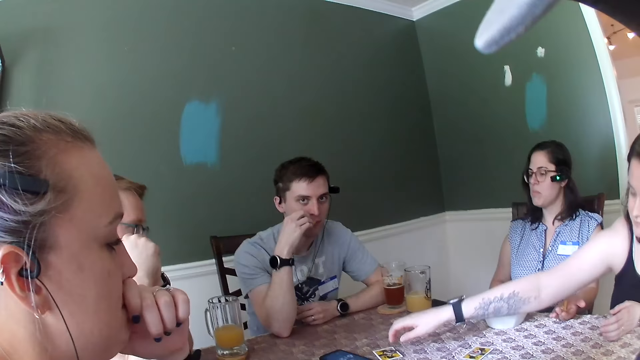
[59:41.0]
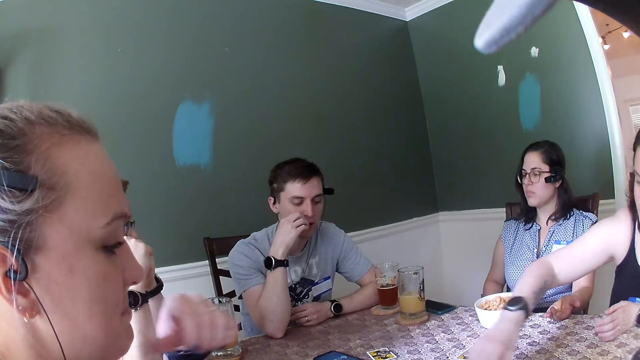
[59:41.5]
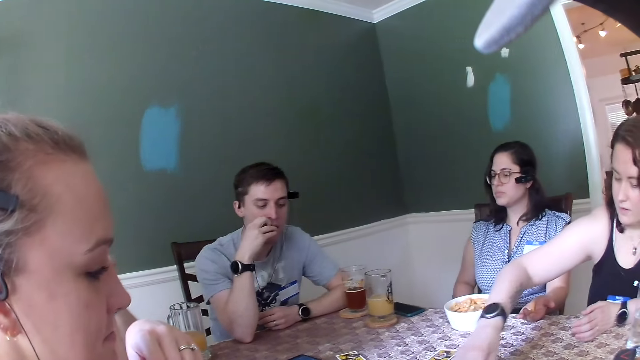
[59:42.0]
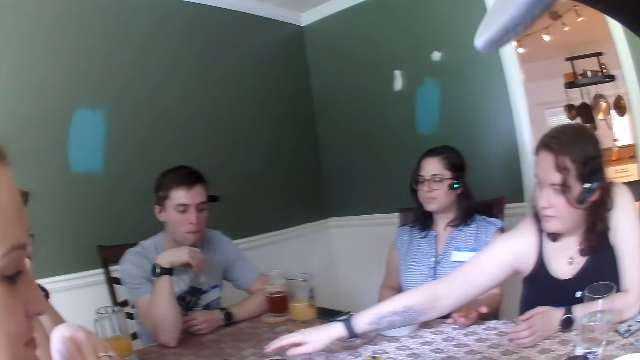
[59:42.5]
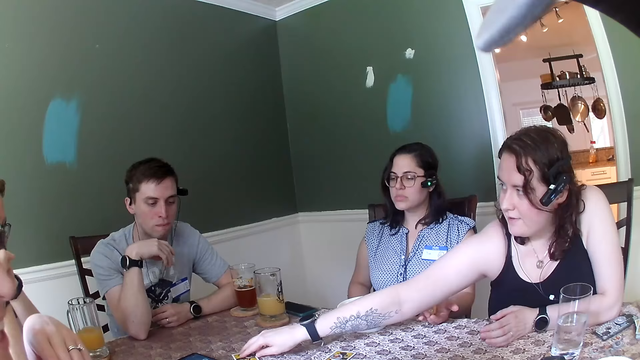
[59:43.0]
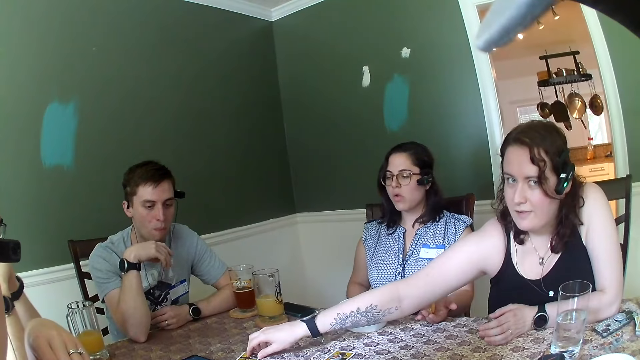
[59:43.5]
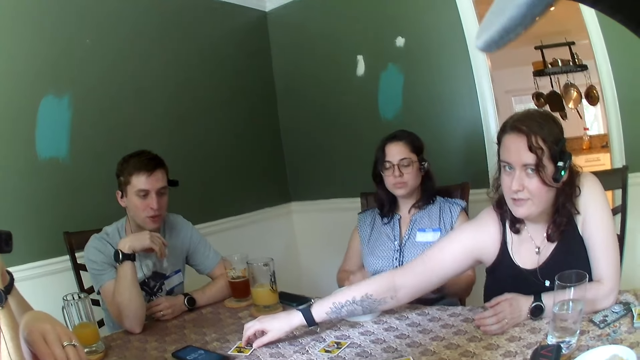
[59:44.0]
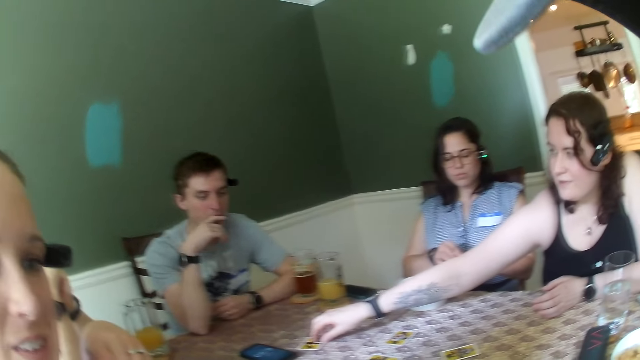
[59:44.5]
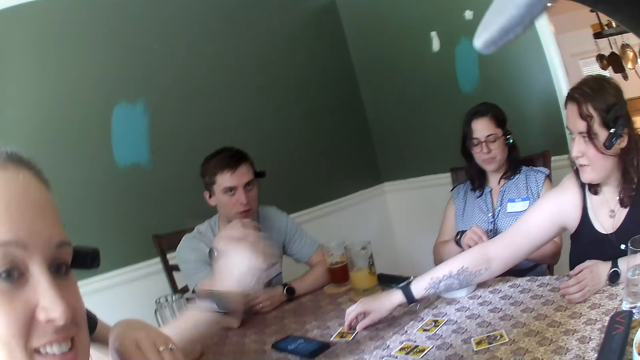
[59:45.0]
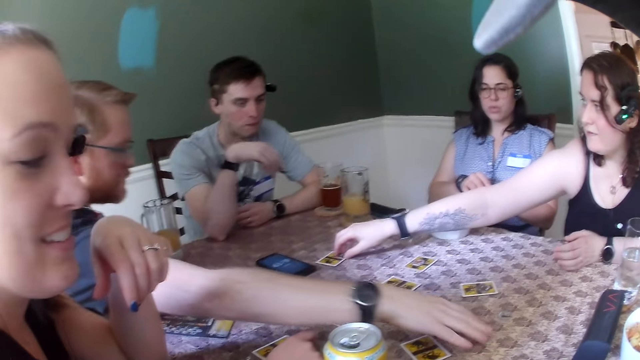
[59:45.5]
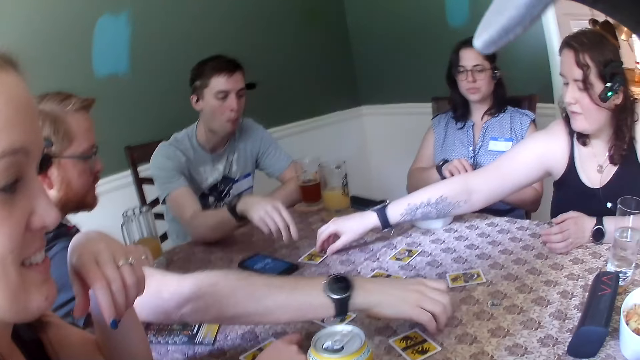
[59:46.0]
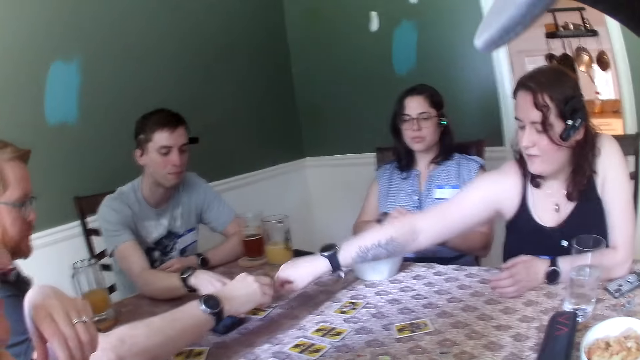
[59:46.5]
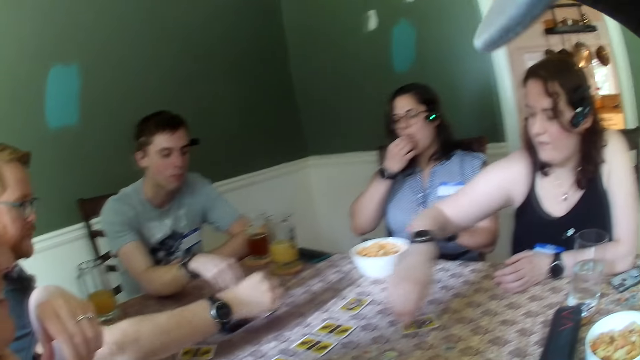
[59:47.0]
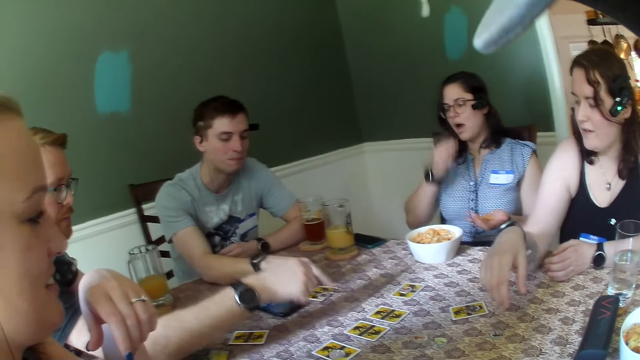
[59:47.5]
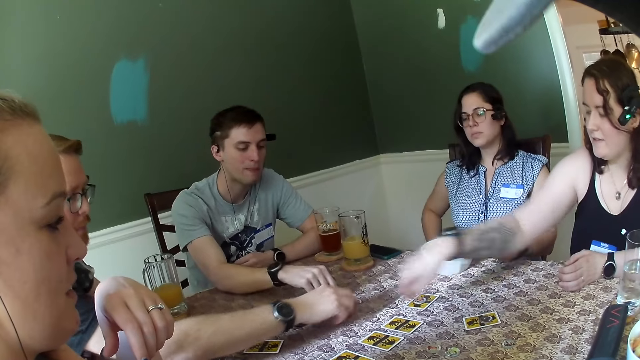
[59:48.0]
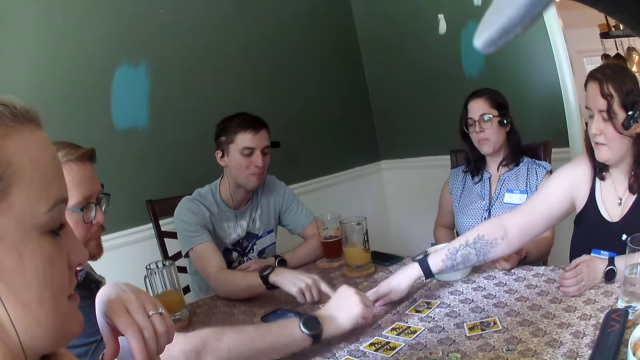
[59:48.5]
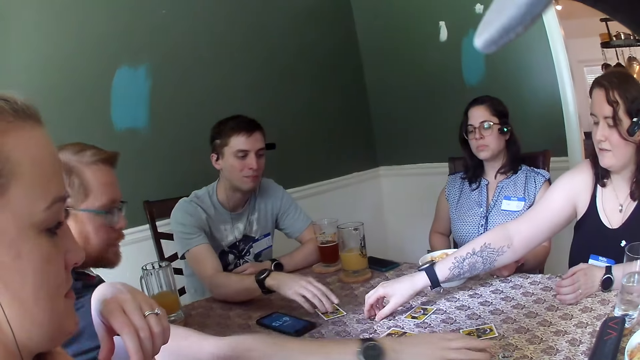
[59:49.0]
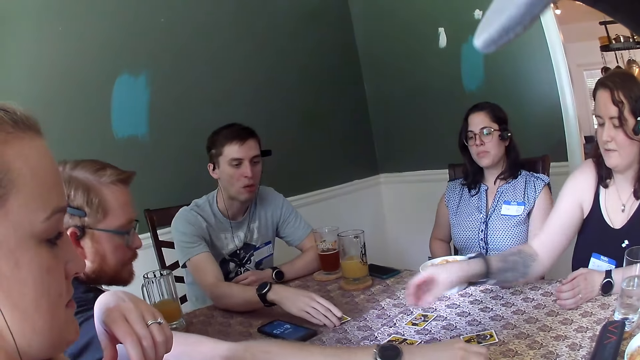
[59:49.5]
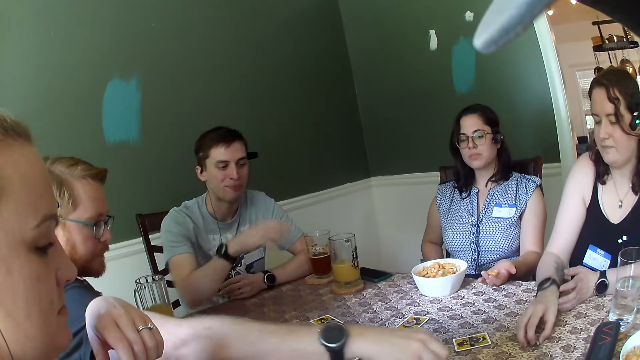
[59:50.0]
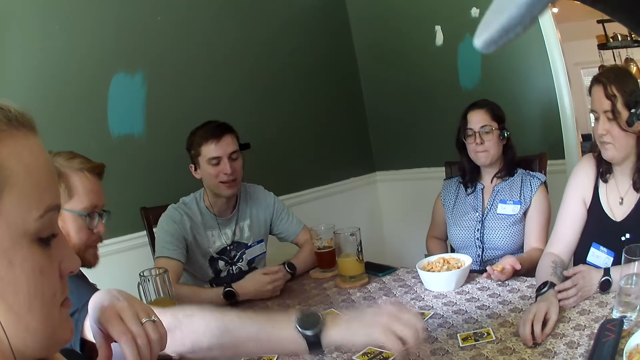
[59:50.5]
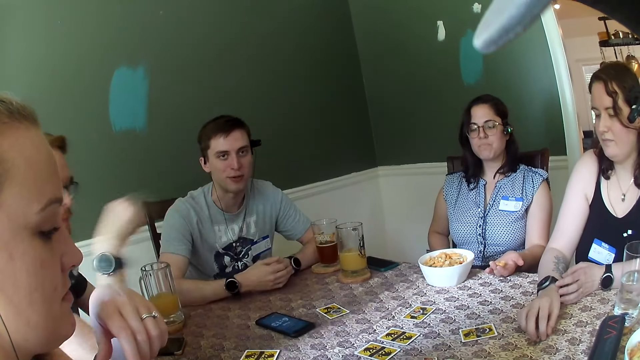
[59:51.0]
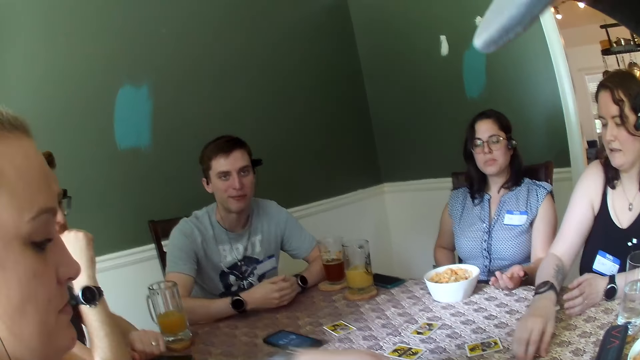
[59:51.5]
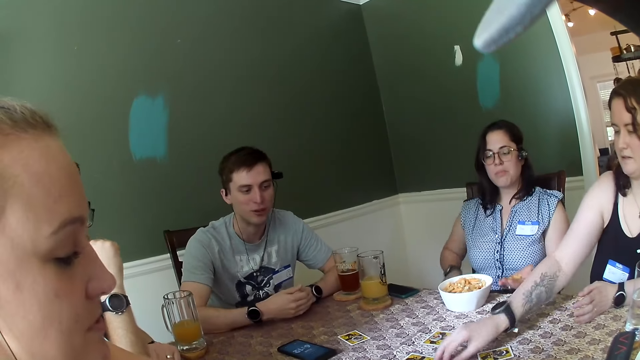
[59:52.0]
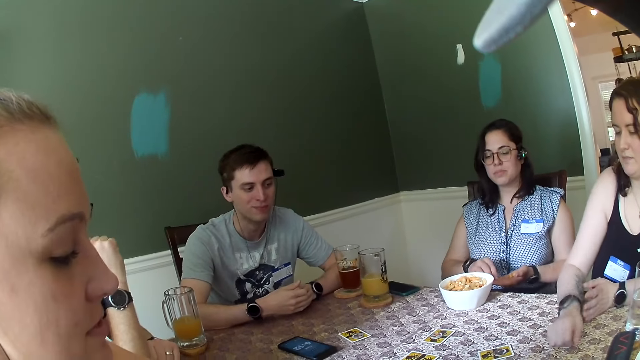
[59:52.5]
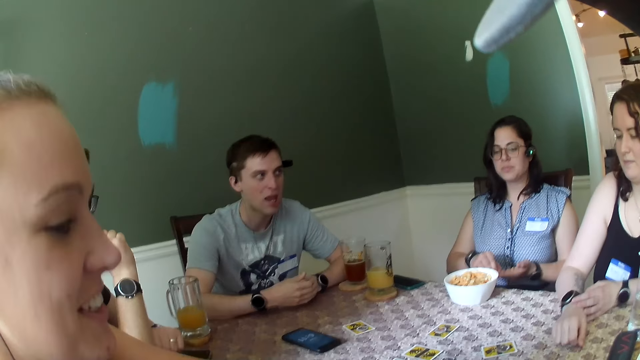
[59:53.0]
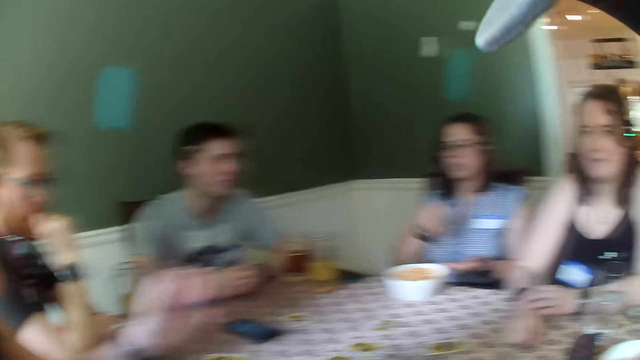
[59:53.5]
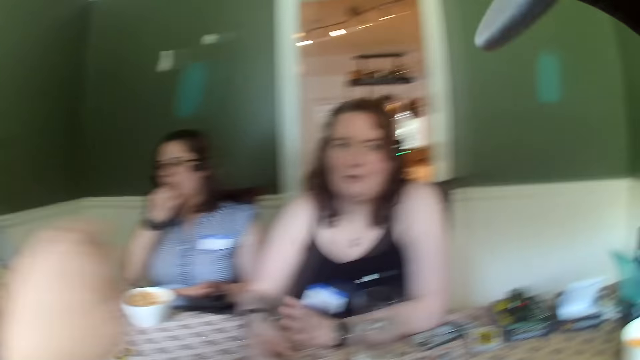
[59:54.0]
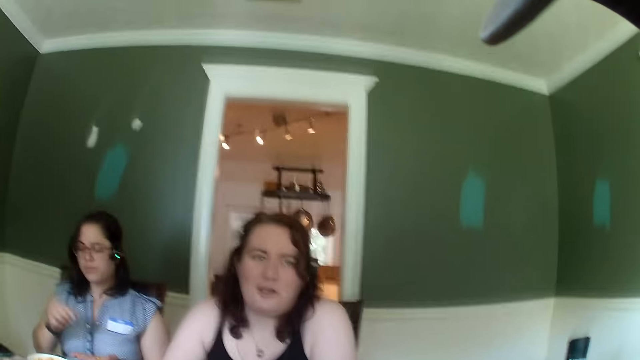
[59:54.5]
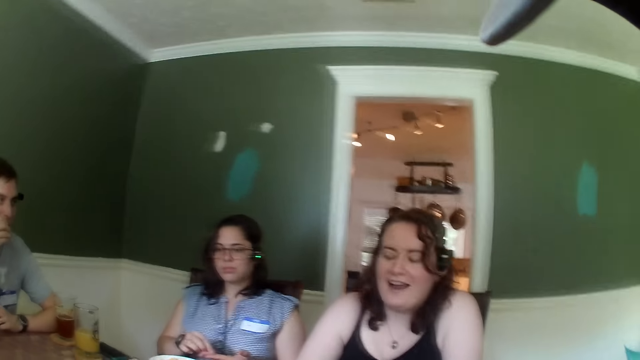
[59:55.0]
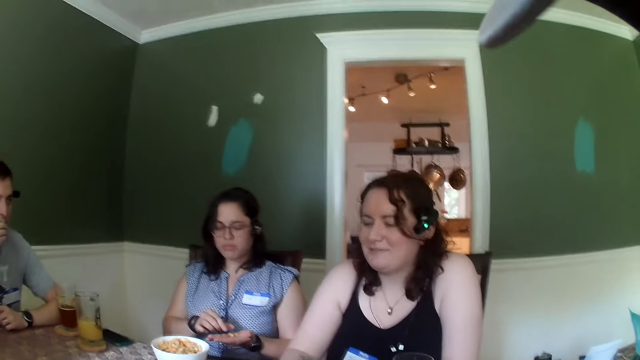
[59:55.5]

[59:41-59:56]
A woman puts a token on a card. She touches the card on the table with her right hand. She holds the card. A man moves a coin on the table with his right hand. He picks up a card and puts the card on the table. Another man moves a coin on the table with his right hand. The first man gestures his hand. The woman moves a coin on the table with her right hand. She picks up a card. The second man holds a card. He pulls his hand off the card. The woman pulls her hand off the card. The first man touches his face with his right hand.

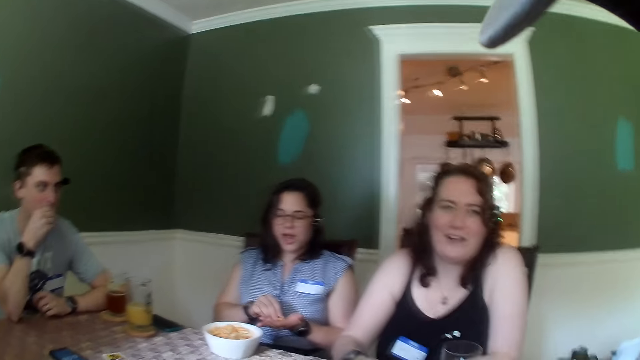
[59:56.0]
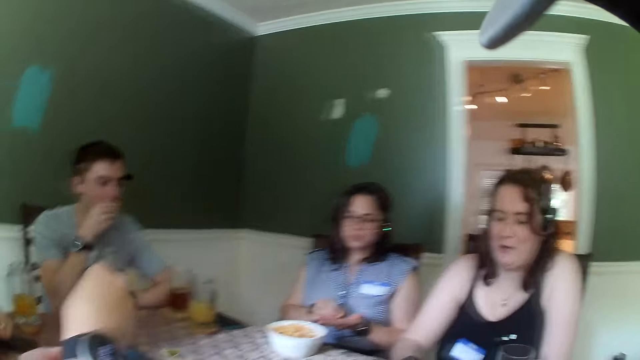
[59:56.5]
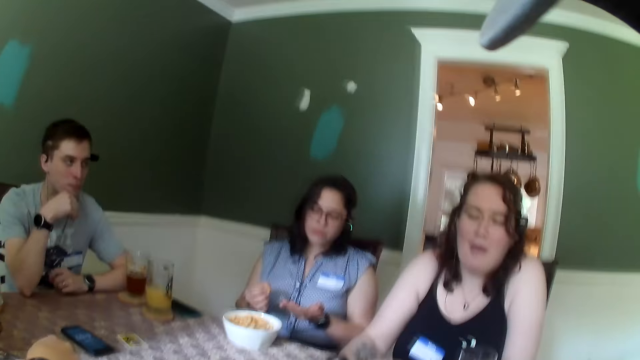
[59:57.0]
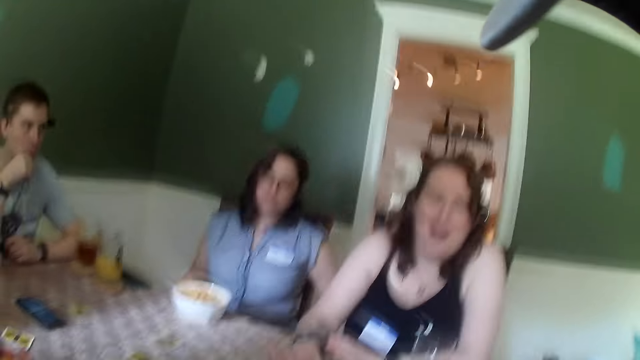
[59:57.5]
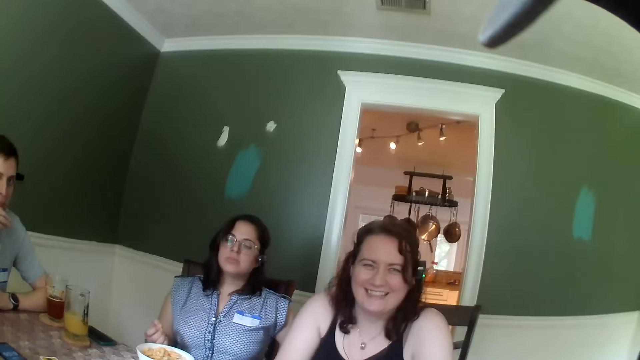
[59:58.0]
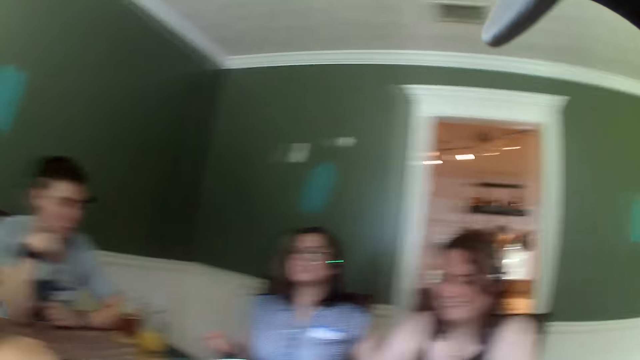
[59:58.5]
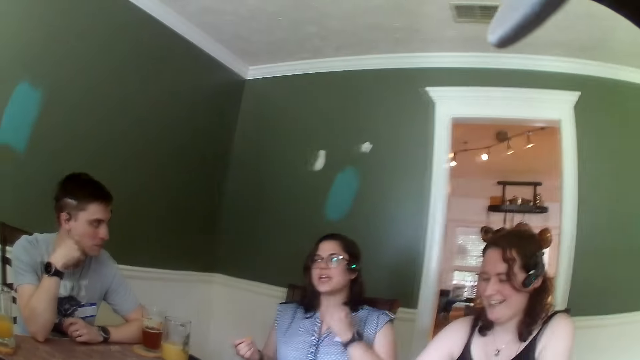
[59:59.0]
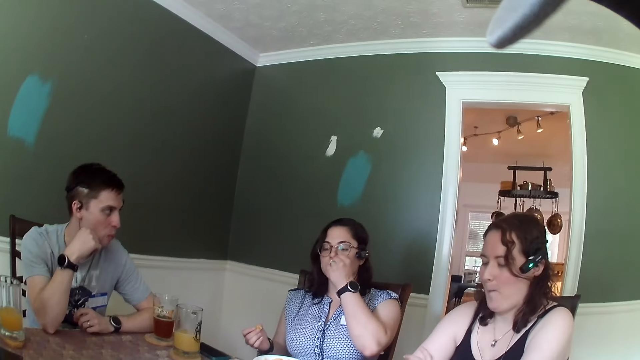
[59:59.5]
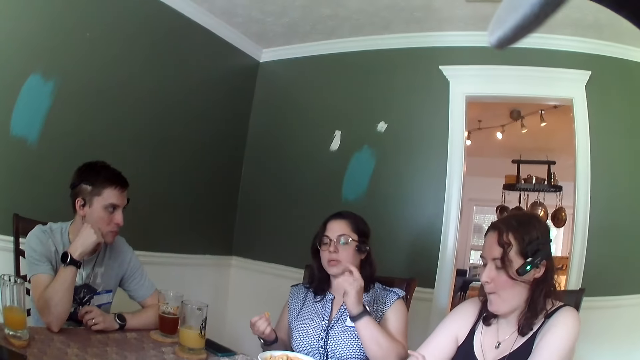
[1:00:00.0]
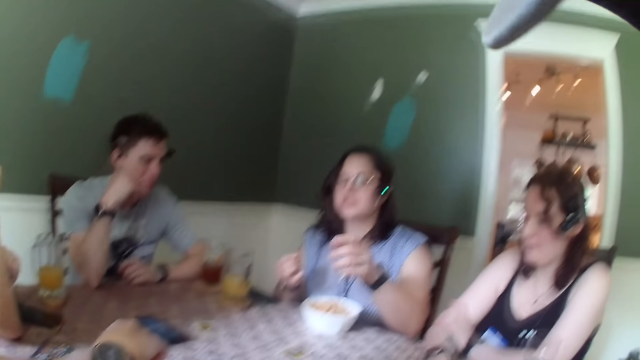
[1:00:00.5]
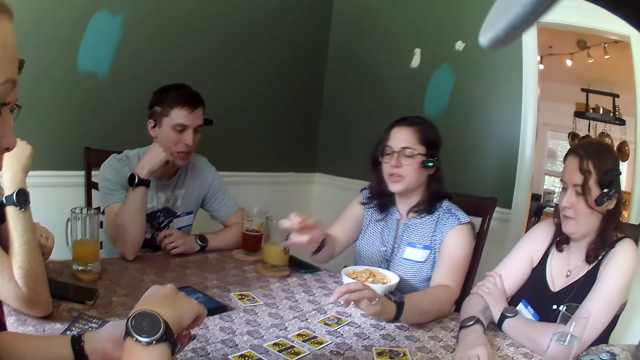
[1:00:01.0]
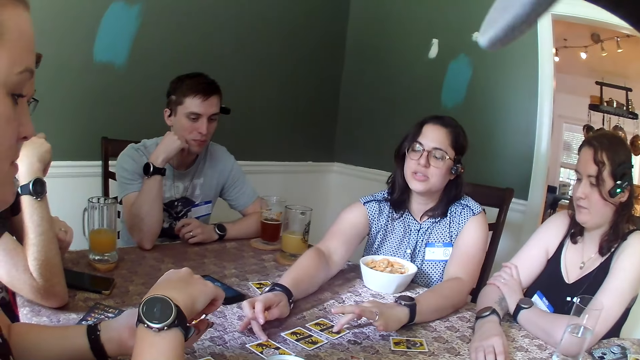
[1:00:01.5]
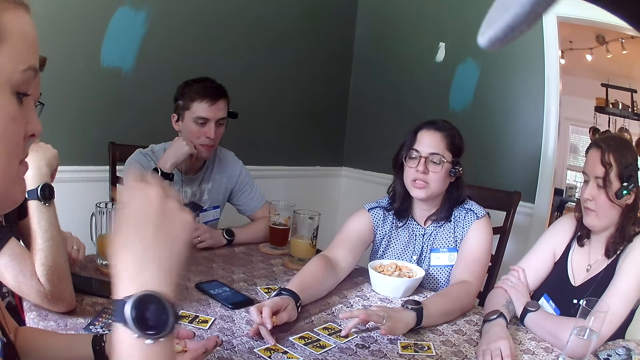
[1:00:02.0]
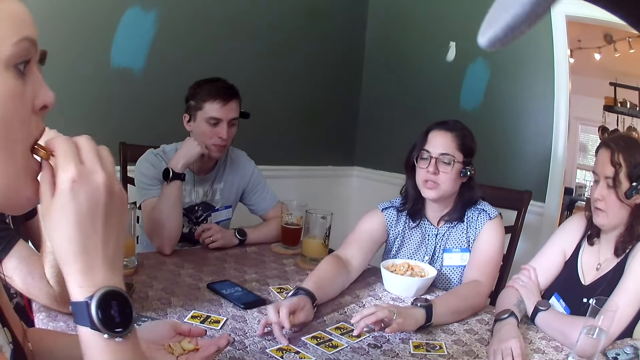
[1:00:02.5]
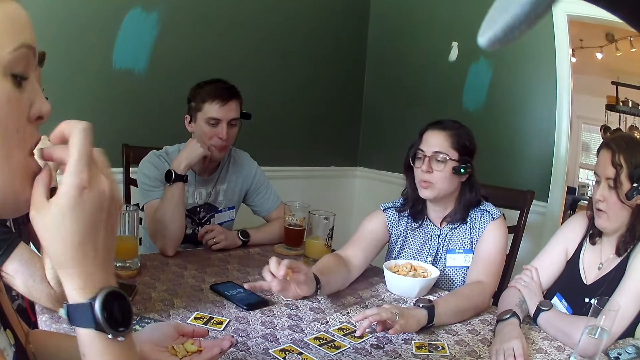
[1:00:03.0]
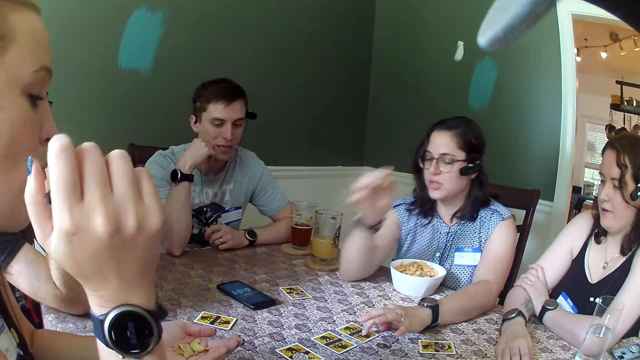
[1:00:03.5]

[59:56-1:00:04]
A woman eats the snacks. She touches the card on the table with both hands. She holds the cards. Another woman picks a snack from her hand. She eats a chinchin with her right hand. The first woman pulls her hand off the card.
